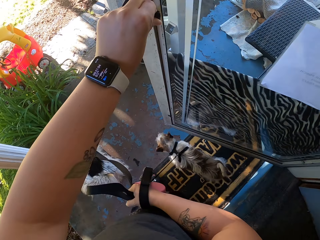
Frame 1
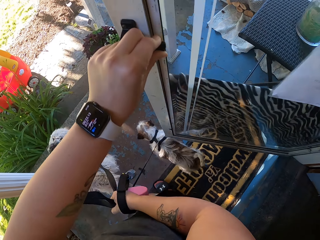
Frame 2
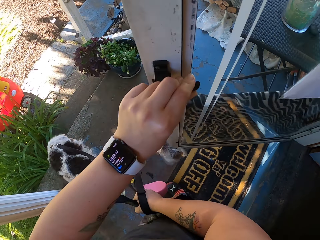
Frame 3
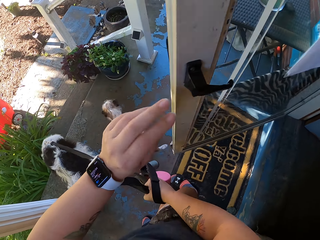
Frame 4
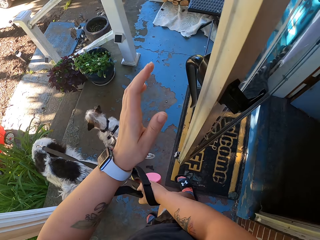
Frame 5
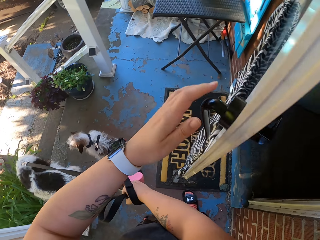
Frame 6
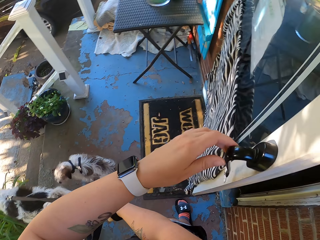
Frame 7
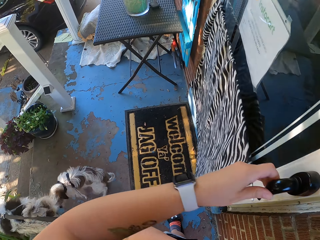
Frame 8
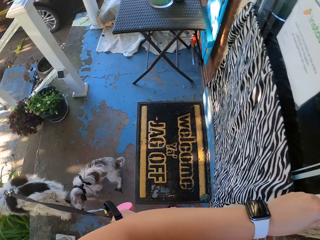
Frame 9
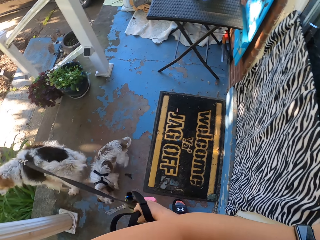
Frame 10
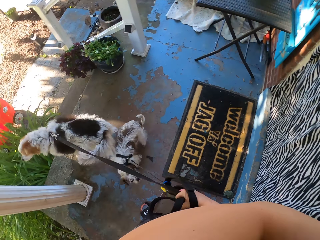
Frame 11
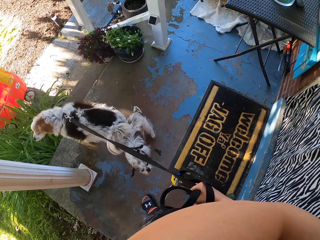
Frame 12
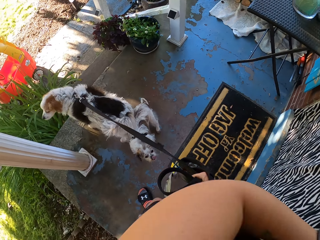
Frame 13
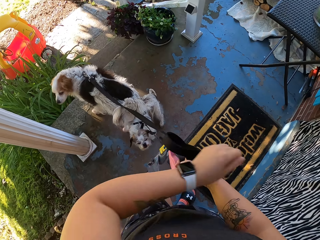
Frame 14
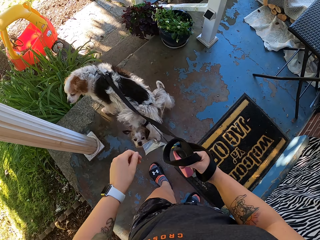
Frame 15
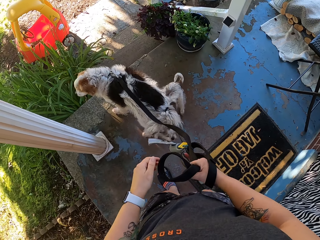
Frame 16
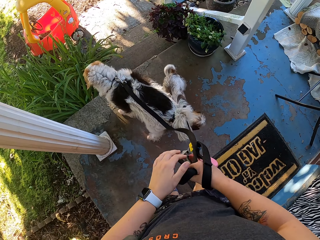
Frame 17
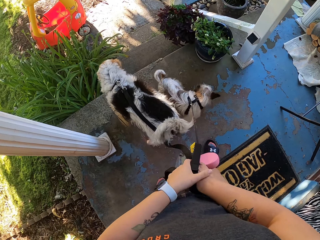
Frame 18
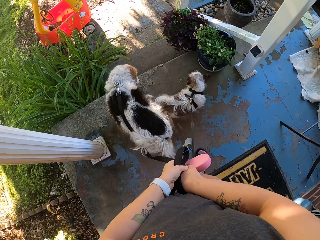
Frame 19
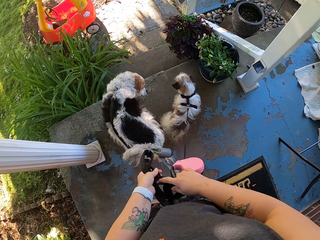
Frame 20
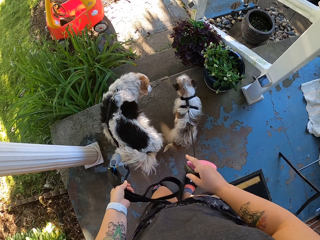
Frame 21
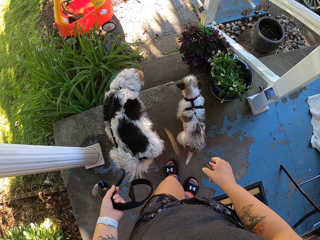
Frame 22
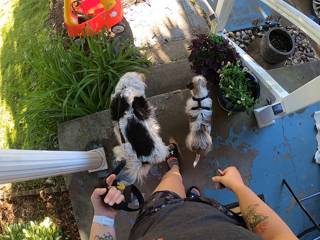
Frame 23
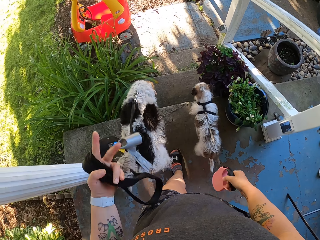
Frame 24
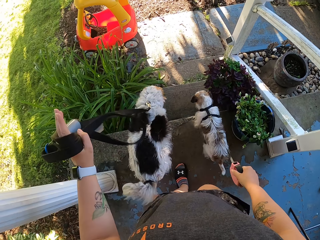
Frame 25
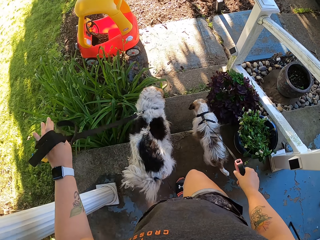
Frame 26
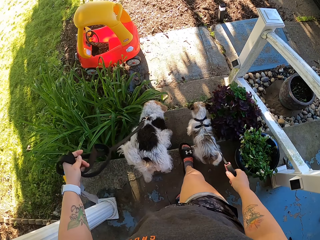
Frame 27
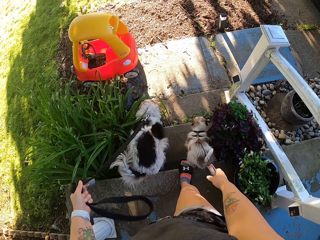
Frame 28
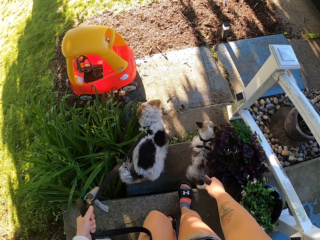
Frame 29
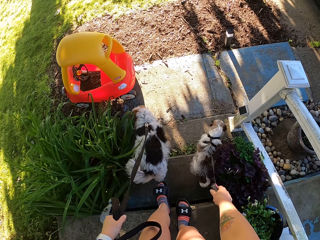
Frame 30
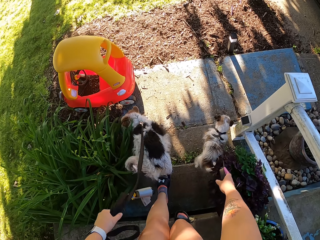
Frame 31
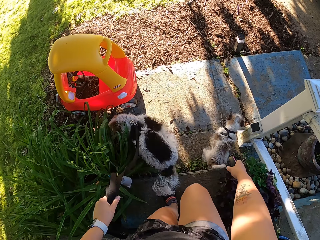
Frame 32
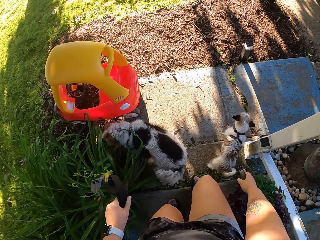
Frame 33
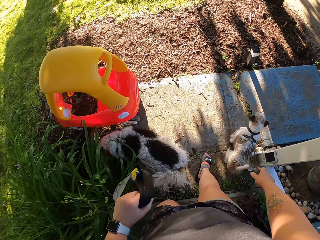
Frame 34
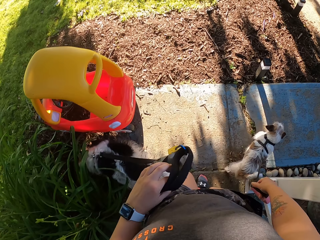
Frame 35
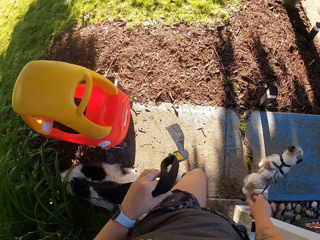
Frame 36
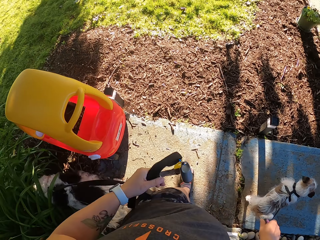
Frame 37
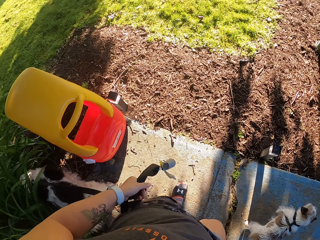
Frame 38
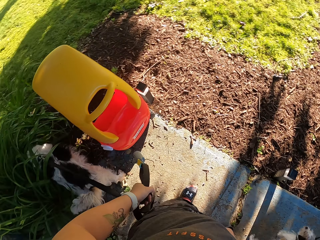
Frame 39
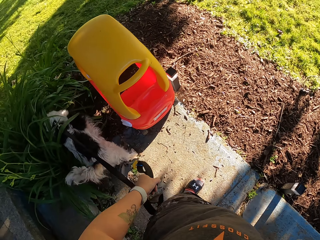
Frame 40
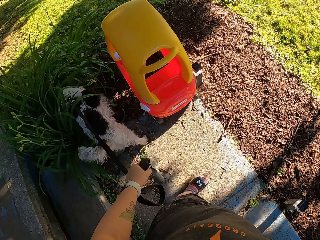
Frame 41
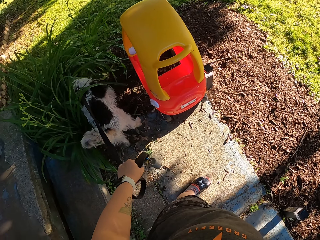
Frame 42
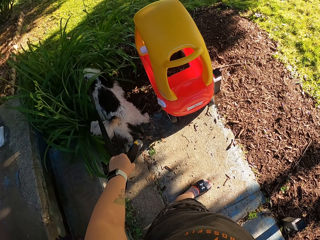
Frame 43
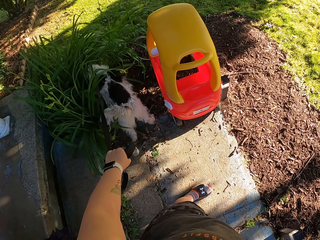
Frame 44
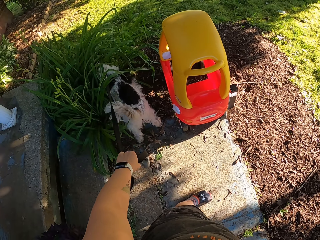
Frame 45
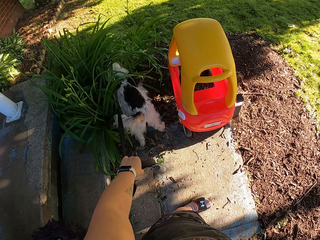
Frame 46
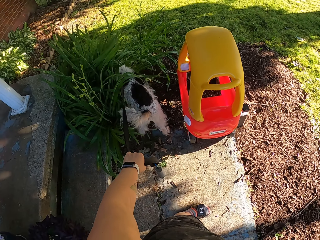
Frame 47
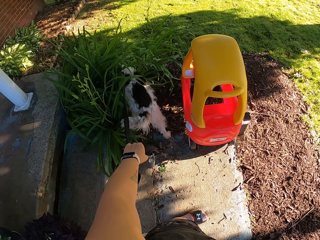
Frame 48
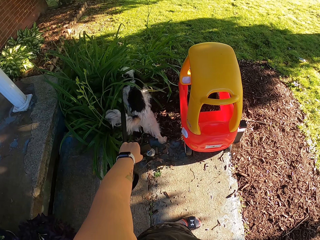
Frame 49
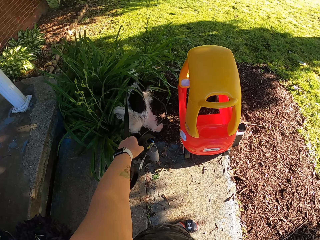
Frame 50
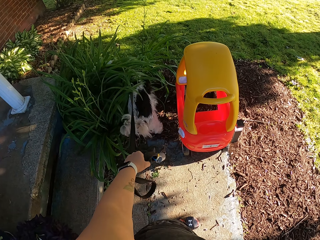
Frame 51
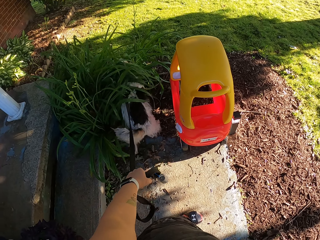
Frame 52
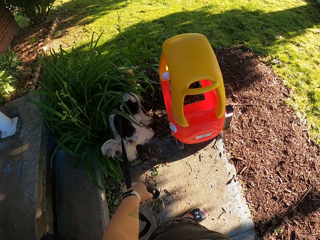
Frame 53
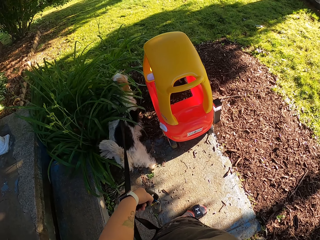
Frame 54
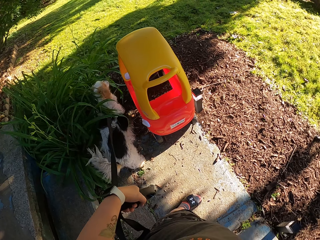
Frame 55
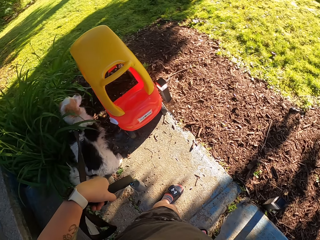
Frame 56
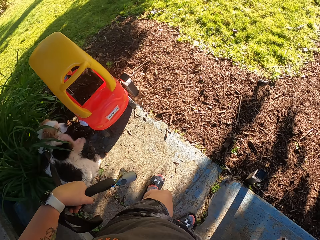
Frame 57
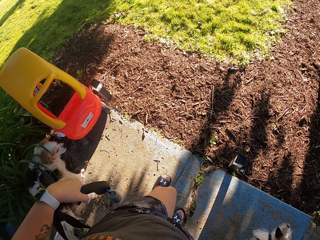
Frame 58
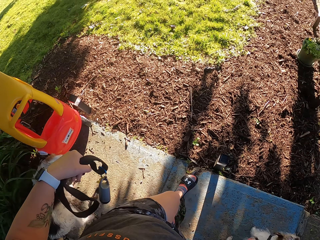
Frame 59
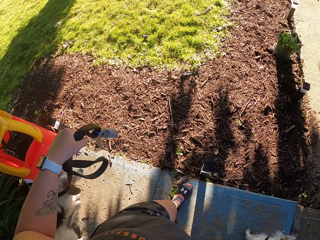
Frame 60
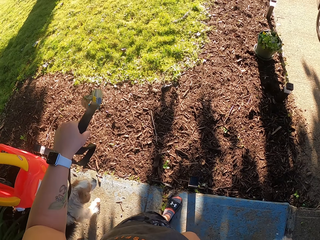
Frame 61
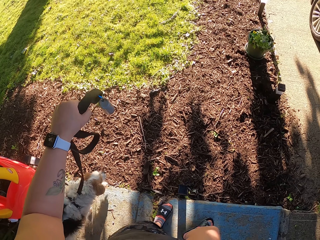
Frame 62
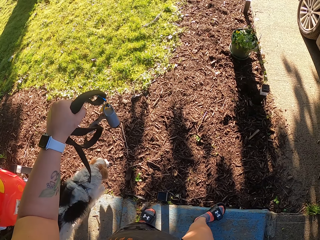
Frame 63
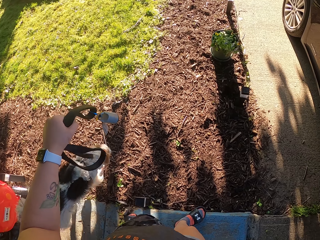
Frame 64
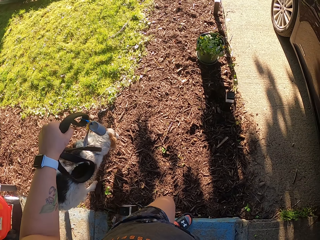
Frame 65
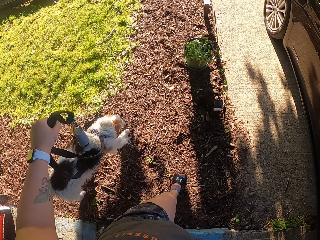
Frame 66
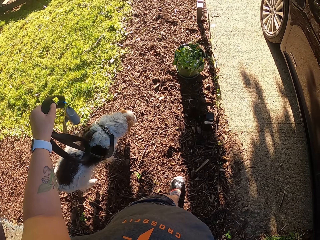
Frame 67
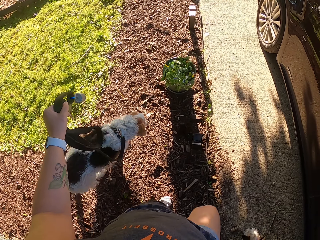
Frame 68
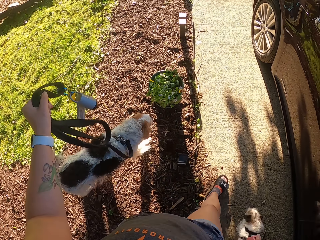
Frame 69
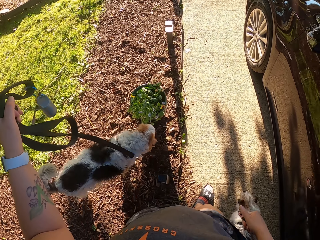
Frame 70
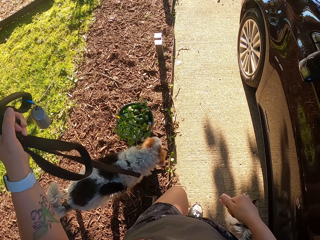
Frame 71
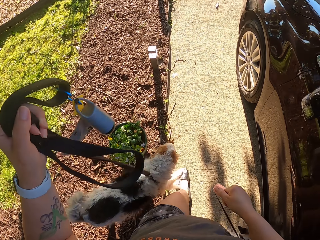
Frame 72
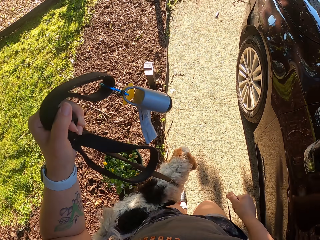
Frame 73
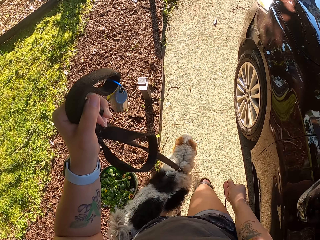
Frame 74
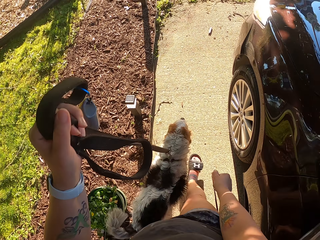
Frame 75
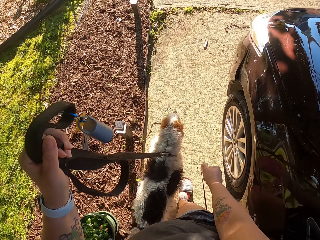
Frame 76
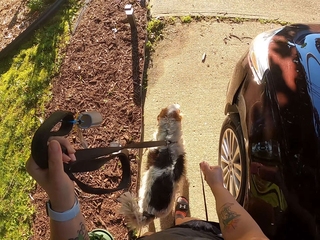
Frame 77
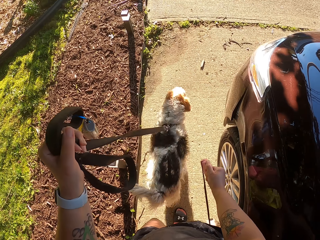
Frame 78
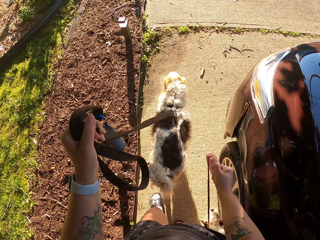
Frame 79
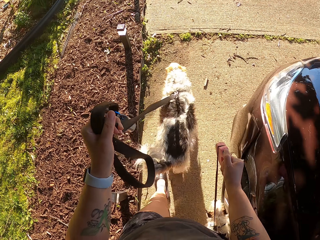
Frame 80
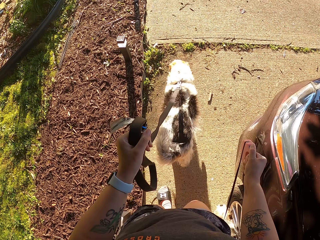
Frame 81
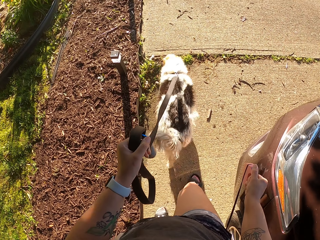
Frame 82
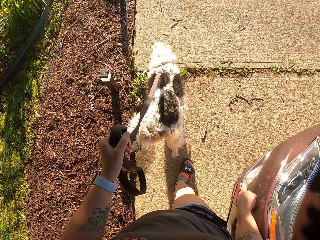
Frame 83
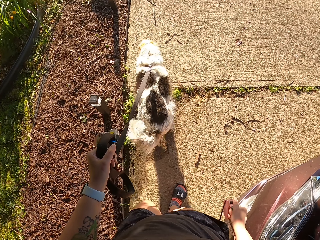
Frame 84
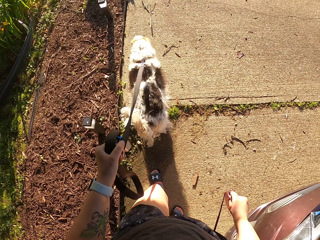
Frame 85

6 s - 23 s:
The camera wearer steps out onto the entrance. She closes the door with her left hand. She holds the dog leashes. She transfers one dog leash to her left hand. She walks the dogs. She rolls the dog leash on her hand. A dog sniffs a plant. The camera wearer stands. She walks the dogs.

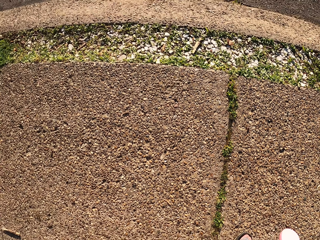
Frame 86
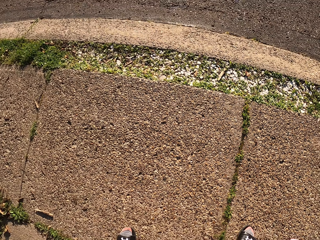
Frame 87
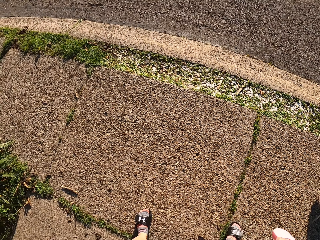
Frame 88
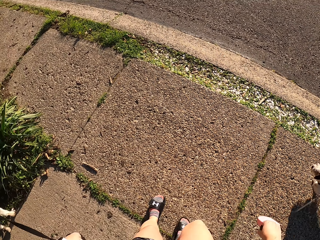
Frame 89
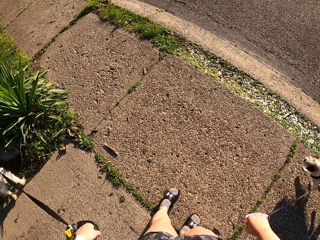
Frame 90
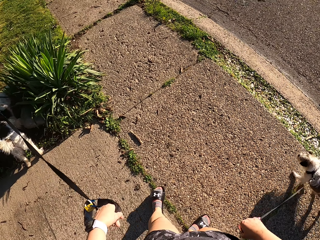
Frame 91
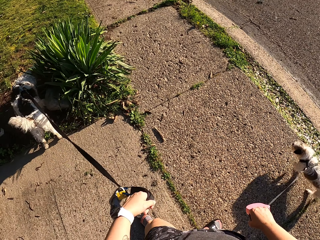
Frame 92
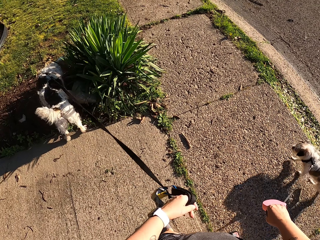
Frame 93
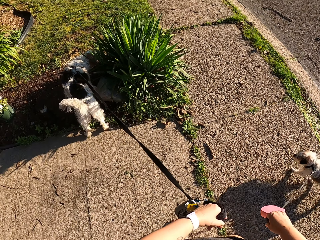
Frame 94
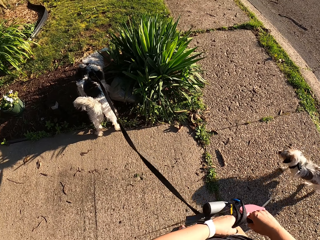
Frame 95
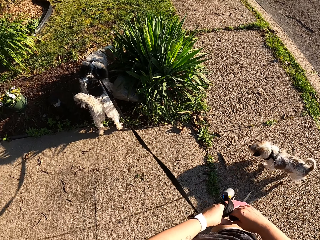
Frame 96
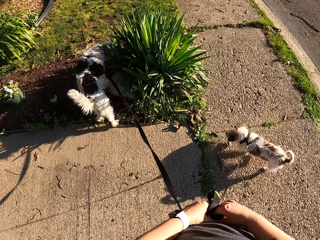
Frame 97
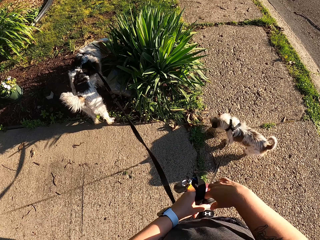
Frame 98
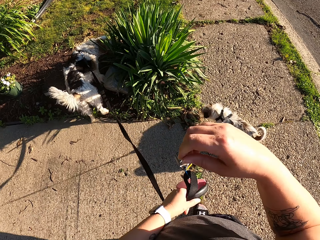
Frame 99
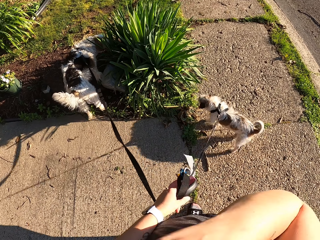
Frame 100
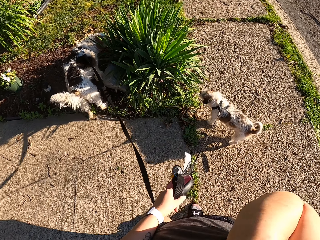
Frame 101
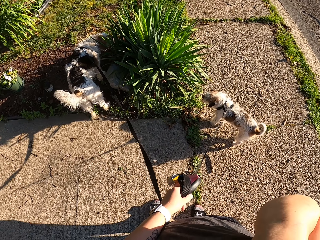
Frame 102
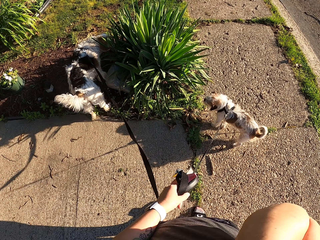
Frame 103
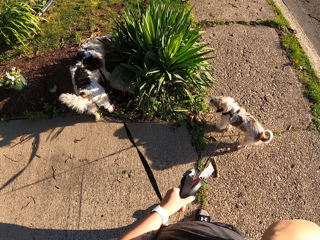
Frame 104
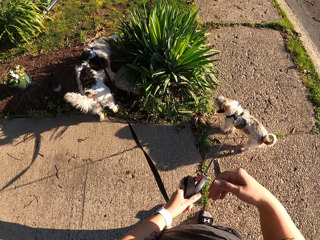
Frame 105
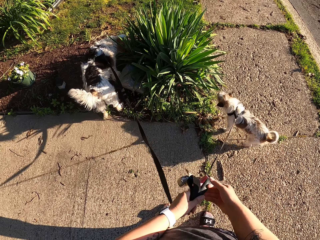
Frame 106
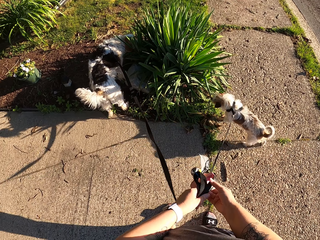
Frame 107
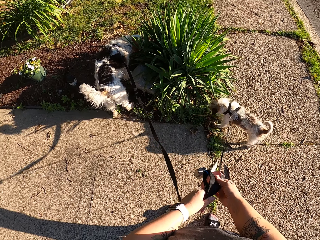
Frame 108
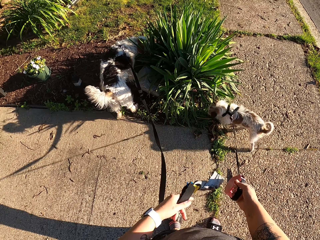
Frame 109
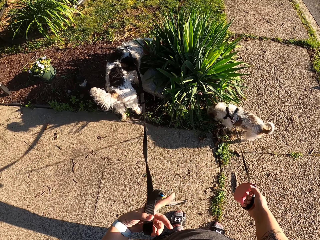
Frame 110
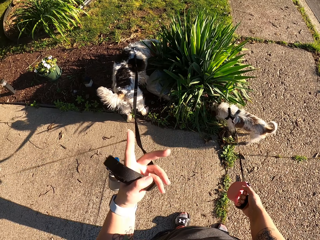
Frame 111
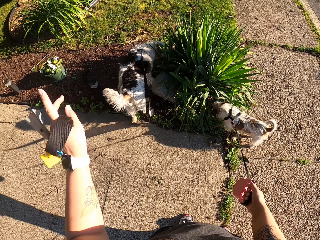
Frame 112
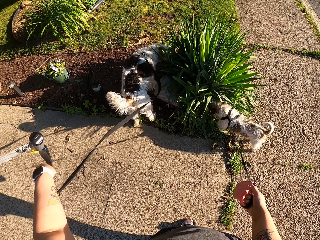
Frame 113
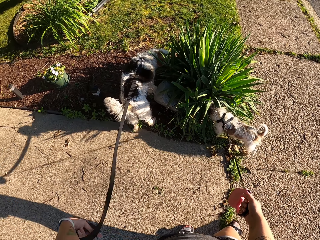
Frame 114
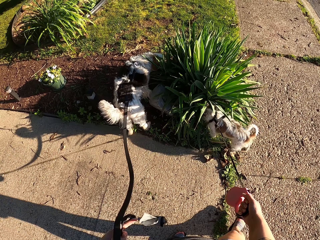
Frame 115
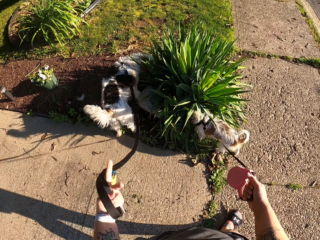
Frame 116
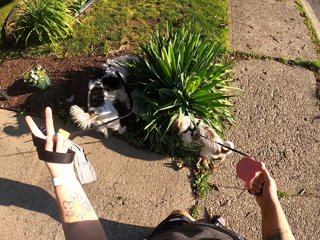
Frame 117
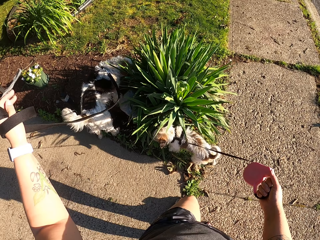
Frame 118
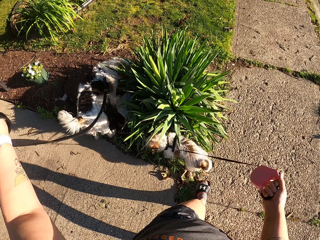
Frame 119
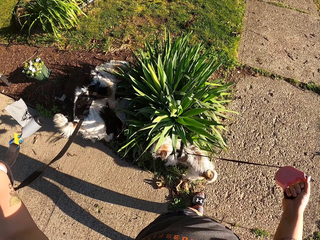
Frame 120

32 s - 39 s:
The camera wearer stands up. She holds both dog leashes with her left hand. She exchanges the dog leash on her hands. She scratches her chest with her right hand. She exchanges the dog leash on her hands again. She picks up a leash in her left hand with her right hand. She rolls the dog leash on her hand.
